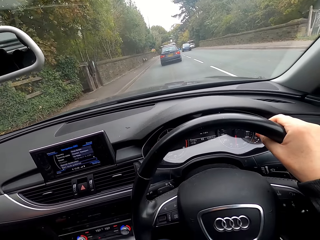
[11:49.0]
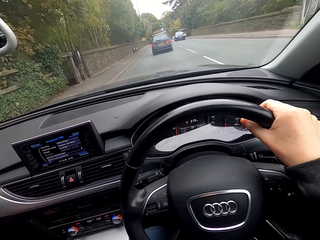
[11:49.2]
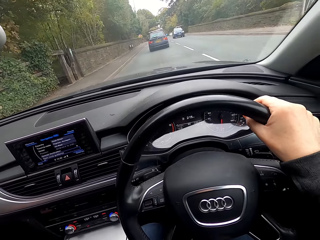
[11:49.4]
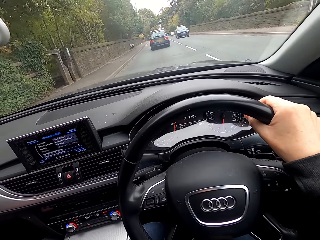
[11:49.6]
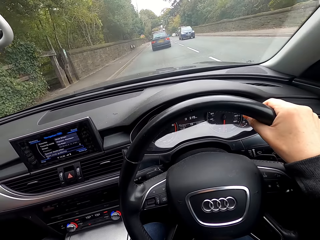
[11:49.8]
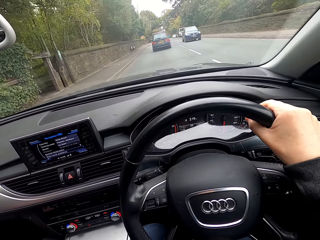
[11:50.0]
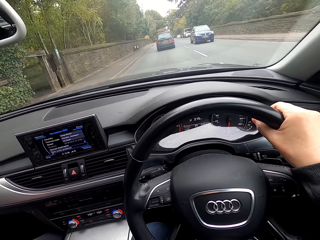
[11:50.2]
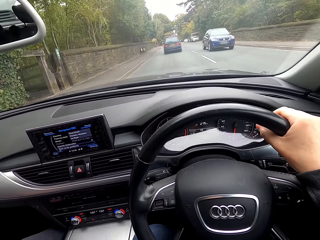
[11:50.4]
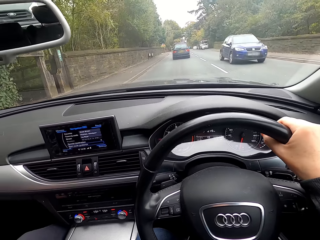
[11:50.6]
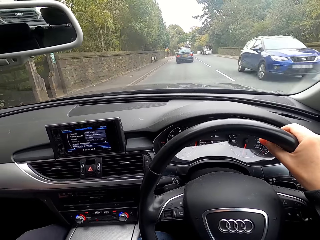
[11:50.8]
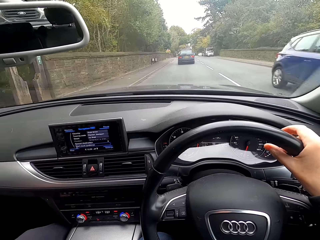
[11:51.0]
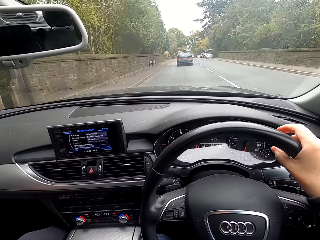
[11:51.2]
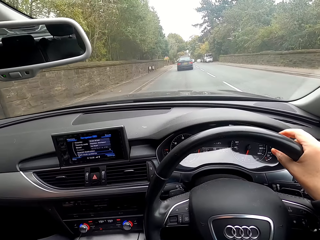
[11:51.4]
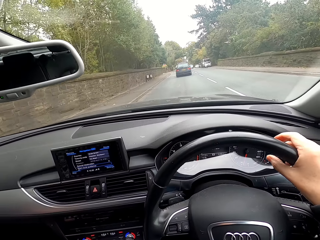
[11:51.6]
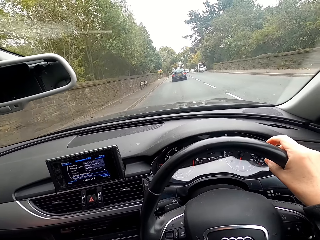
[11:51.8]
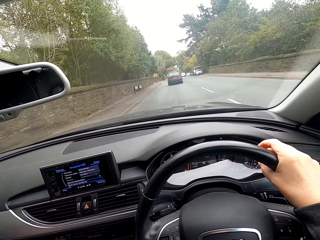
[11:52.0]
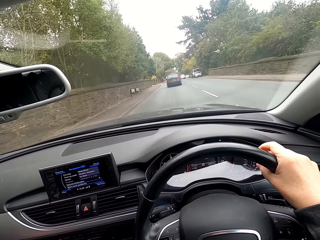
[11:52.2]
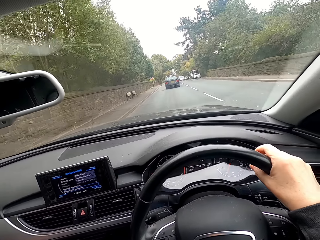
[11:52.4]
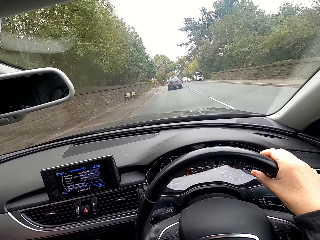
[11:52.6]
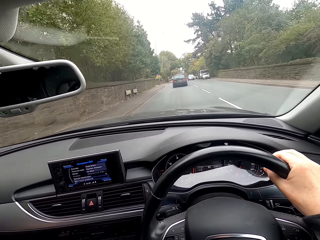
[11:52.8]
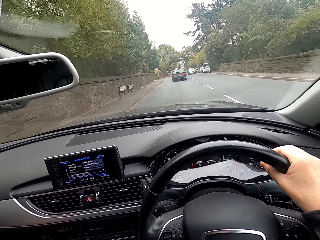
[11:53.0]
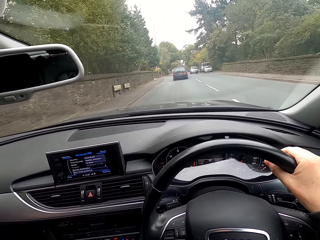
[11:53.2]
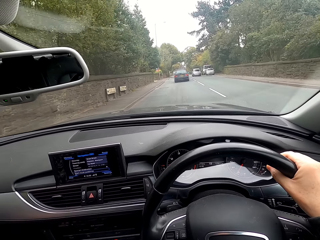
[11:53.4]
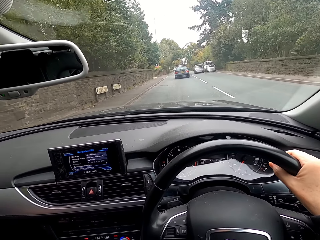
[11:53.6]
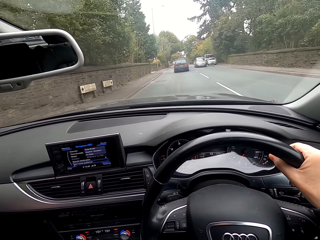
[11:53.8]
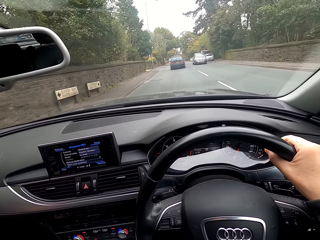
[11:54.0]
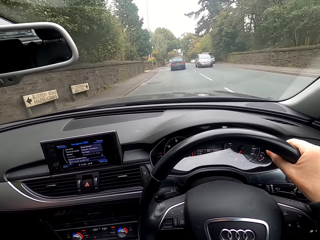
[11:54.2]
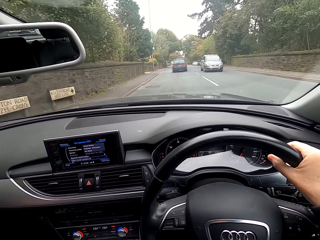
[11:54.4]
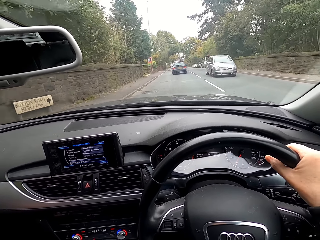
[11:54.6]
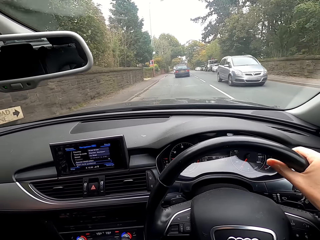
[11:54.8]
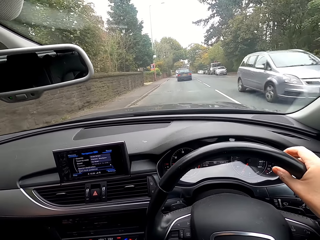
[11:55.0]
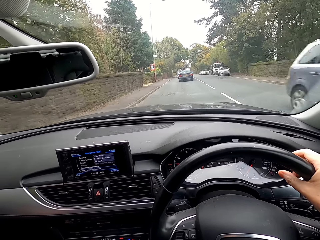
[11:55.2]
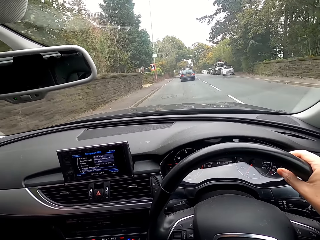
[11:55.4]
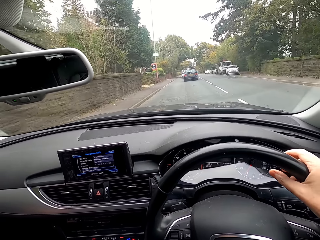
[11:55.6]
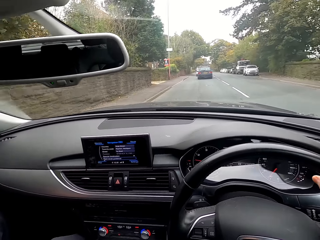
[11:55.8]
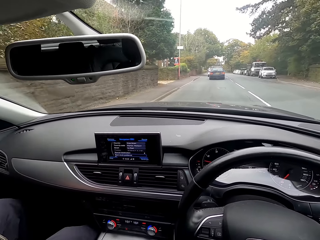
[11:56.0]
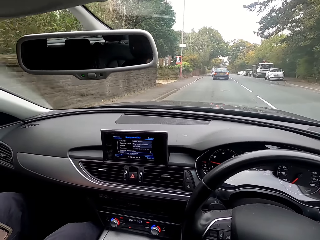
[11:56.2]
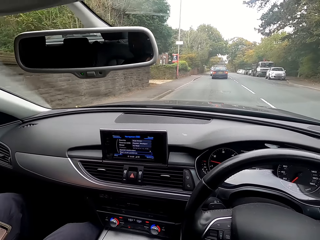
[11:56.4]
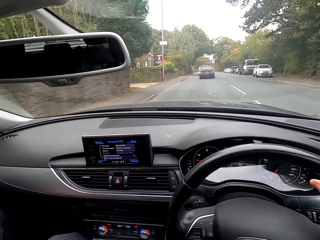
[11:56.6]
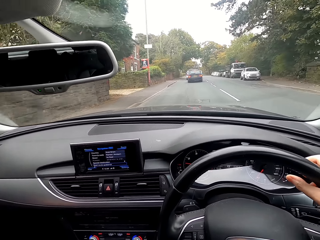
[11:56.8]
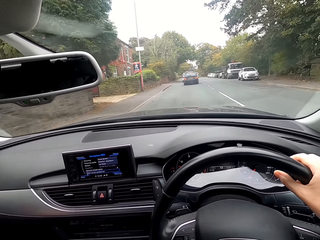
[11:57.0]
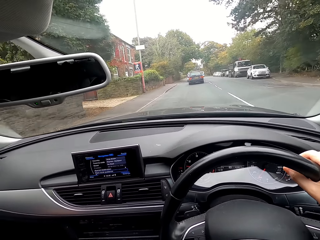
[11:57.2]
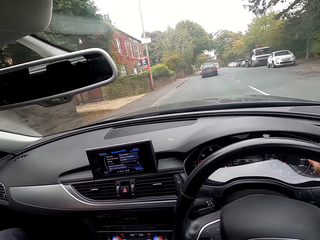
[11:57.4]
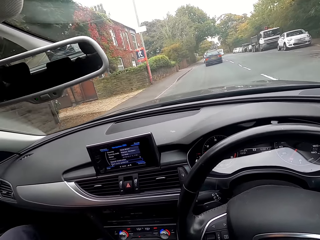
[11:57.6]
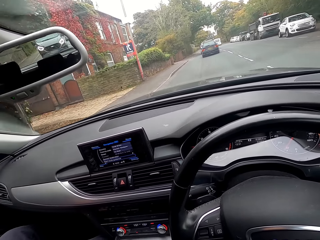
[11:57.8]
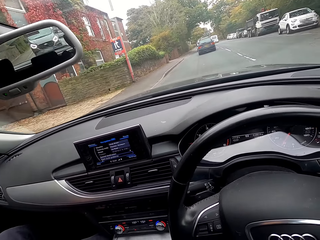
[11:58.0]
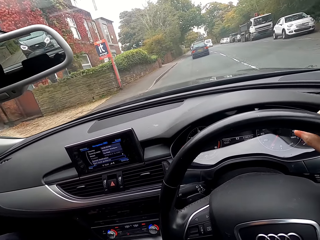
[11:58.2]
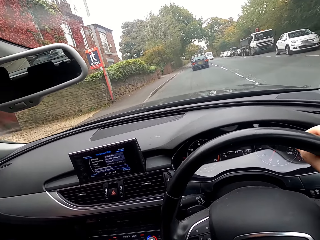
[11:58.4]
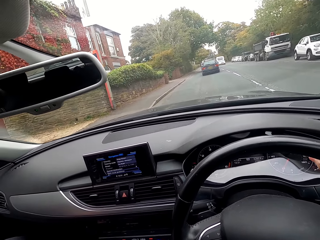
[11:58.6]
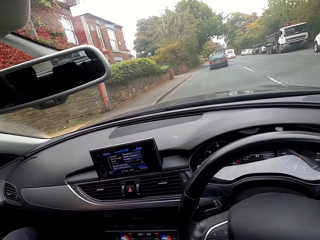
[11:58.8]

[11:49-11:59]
A blue car drives past the camera wearer. An ash car drives past them.

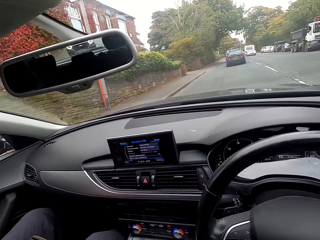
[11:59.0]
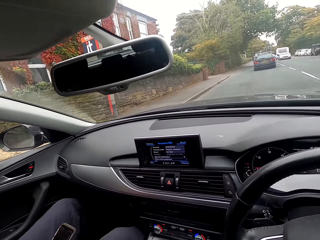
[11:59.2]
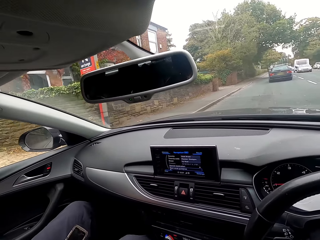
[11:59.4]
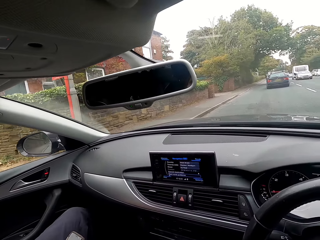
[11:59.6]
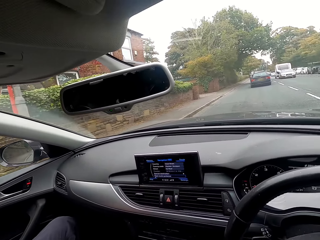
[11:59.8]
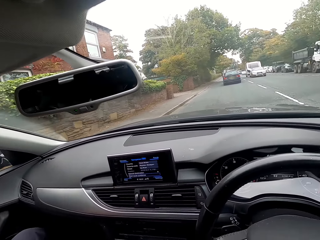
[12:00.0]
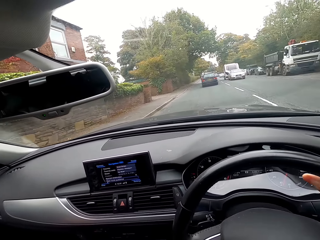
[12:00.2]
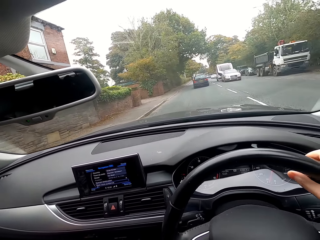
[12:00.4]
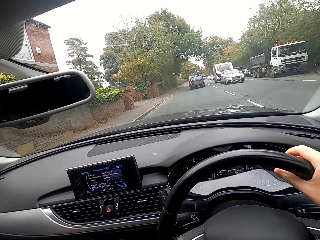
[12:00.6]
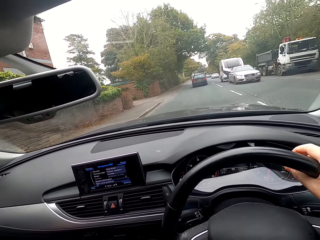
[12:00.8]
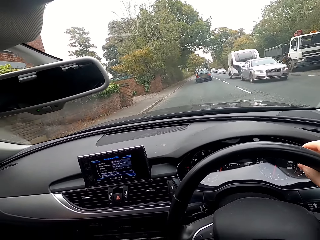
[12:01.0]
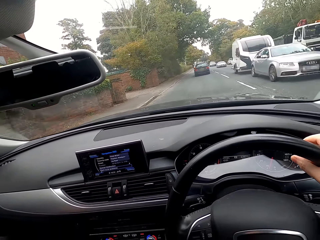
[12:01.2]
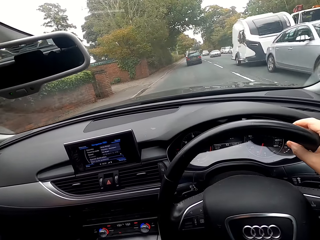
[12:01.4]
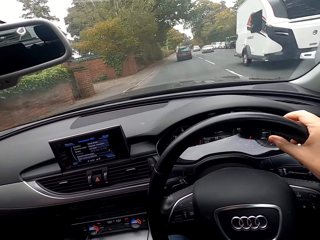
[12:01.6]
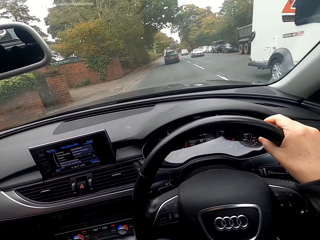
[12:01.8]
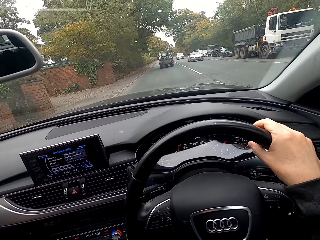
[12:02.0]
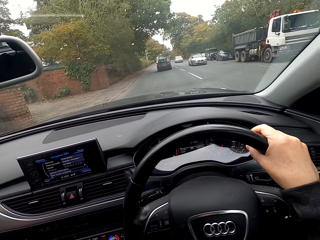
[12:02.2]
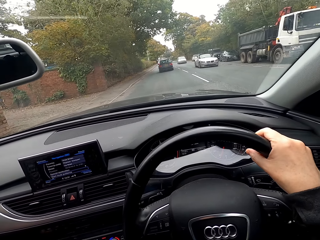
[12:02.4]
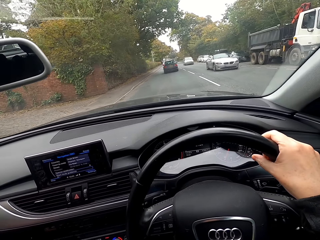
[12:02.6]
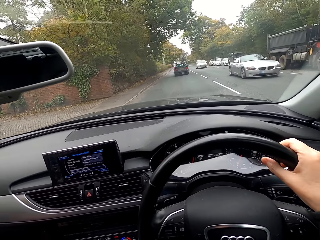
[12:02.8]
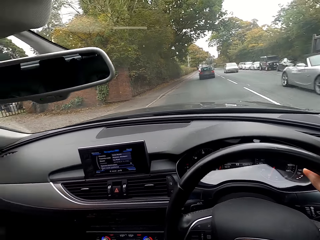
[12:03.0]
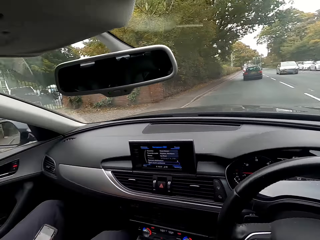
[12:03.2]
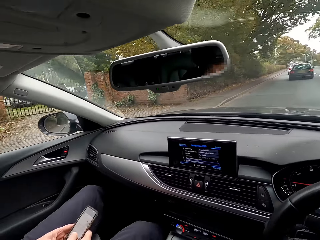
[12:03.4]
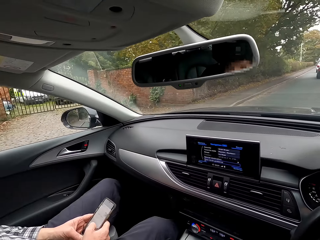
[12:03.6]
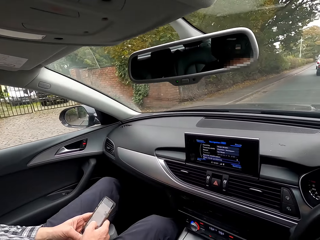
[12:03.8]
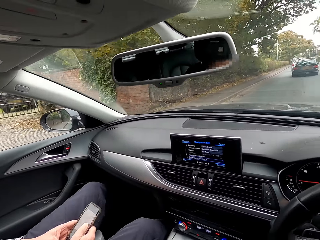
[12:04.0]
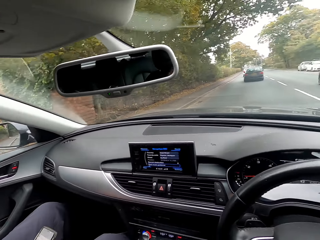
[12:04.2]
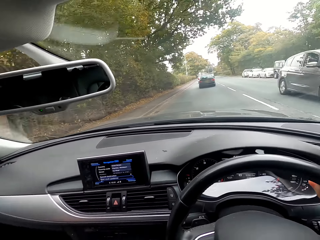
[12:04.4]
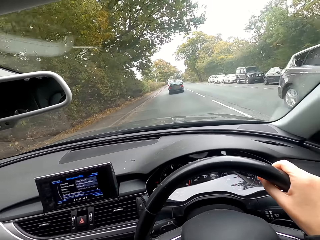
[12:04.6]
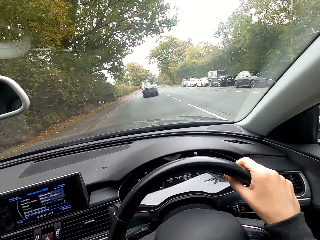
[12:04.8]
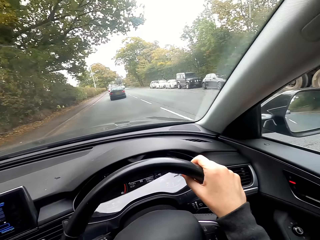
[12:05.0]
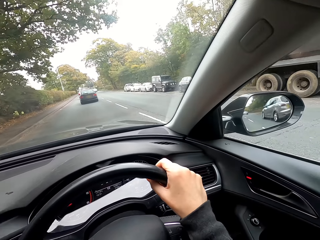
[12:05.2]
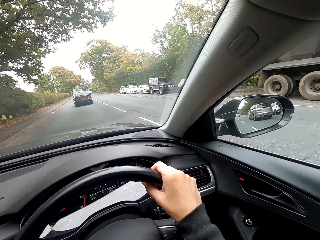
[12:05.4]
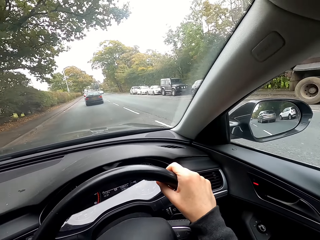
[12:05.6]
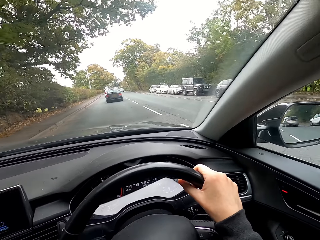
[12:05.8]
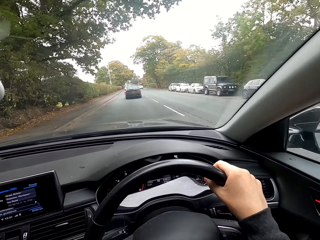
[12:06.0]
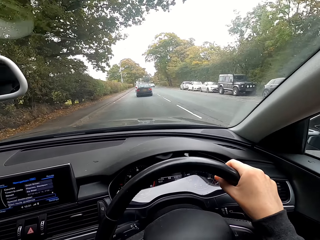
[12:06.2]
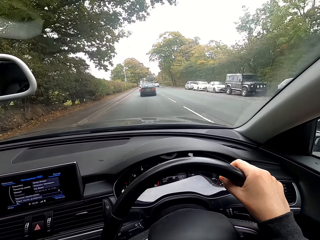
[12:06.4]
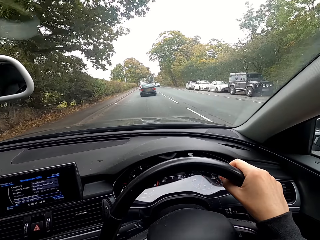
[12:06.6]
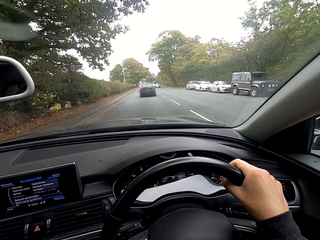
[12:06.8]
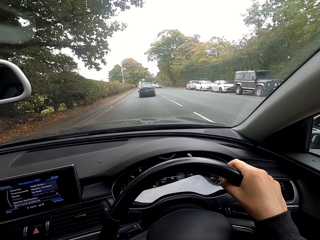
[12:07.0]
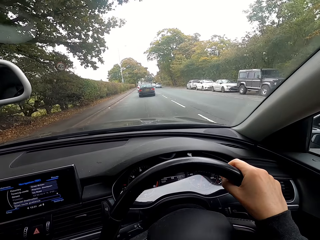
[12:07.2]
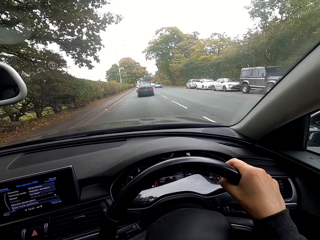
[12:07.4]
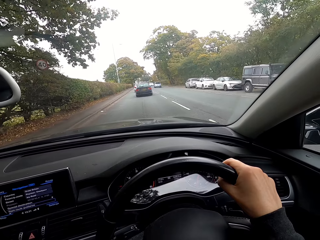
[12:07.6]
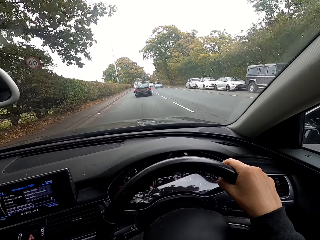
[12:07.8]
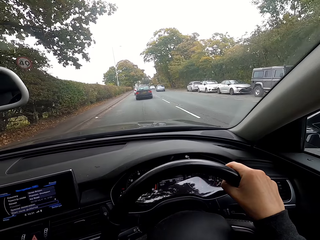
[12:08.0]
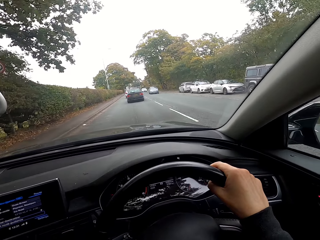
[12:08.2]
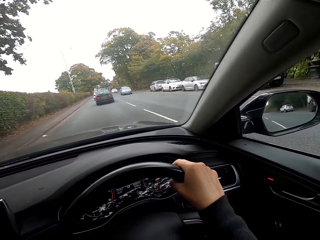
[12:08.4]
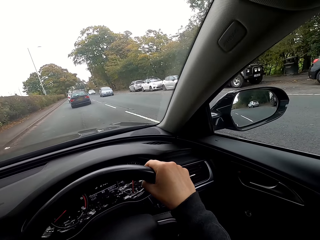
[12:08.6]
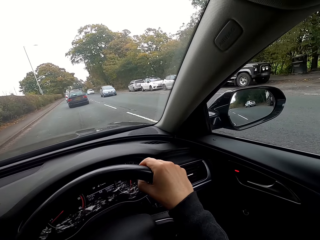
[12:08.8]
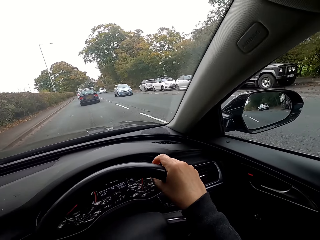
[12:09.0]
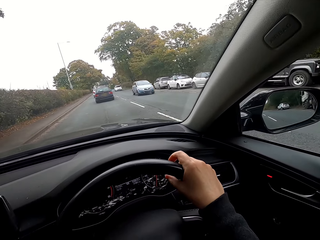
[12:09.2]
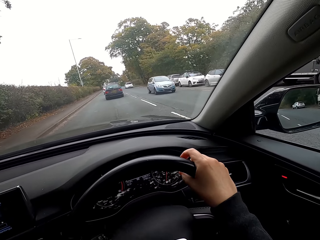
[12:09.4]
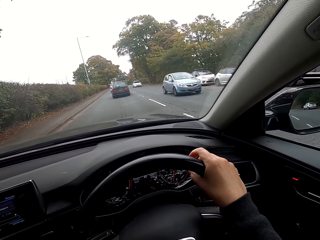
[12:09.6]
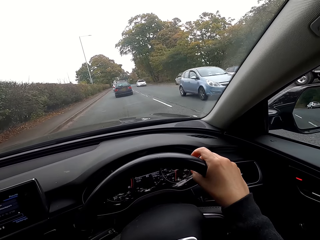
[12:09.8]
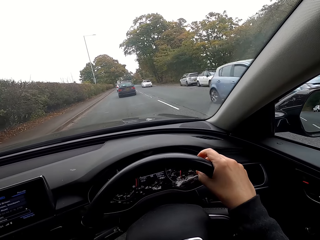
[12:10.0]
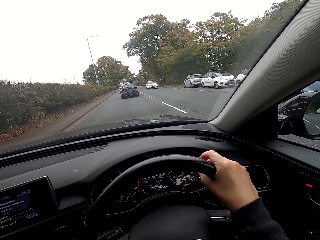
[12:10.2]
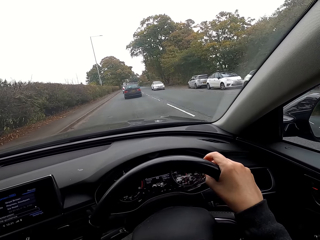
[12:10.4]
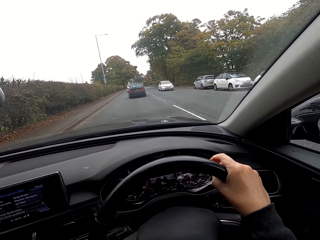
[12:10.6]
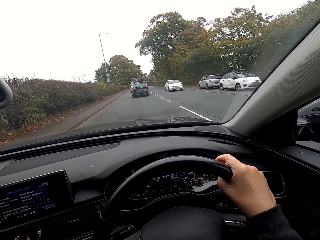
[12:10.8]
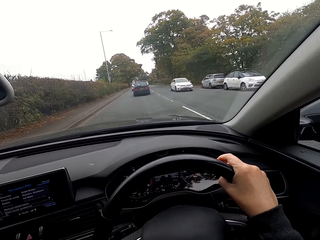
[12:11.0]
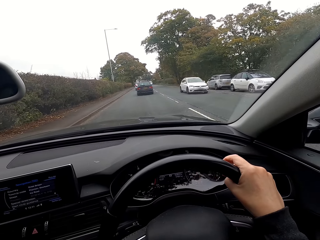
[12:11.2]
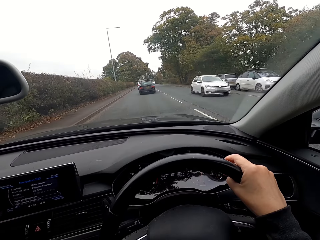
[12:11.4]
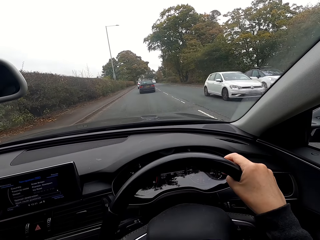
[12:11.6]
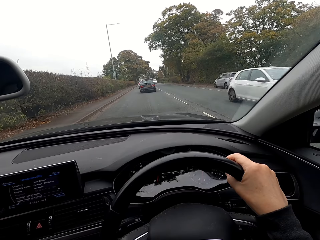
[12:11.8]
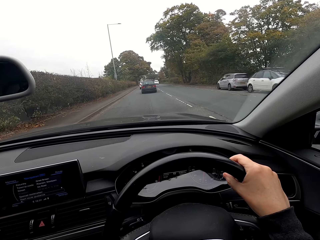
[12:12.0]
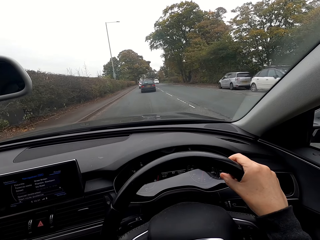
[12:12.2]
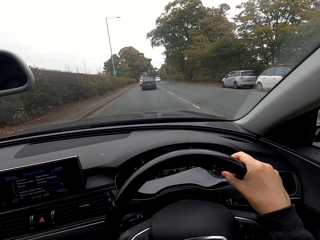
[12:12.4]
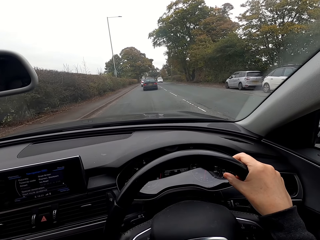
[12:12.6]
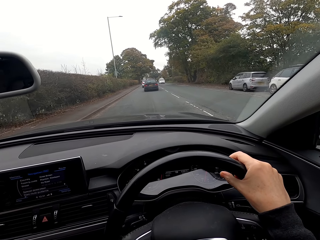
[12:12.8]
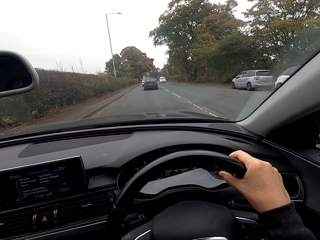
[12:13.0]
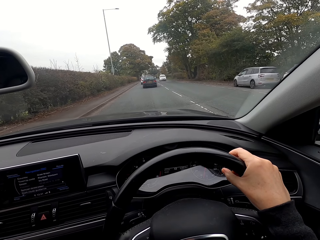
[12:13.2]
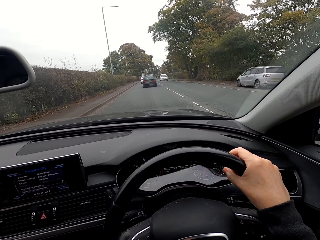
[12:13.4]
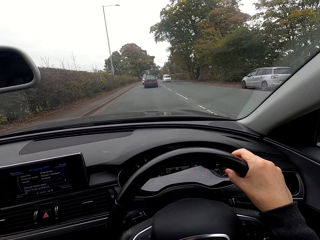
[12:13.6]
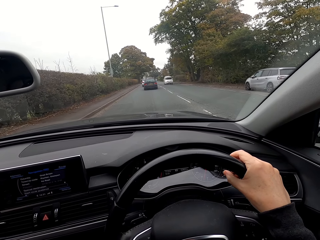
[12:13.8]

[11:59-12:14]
An ash car drives past the camera wearer. An ash car drives past them again. A blue car drives past them. A white car drives past them.
